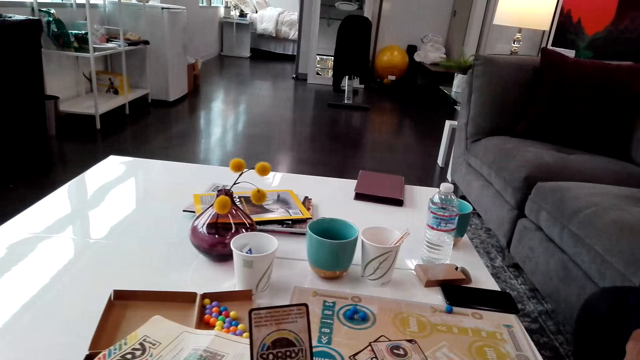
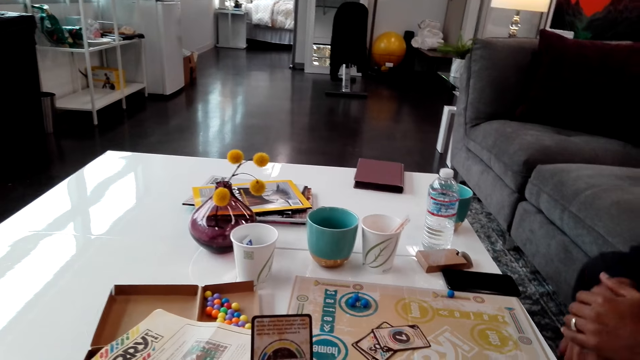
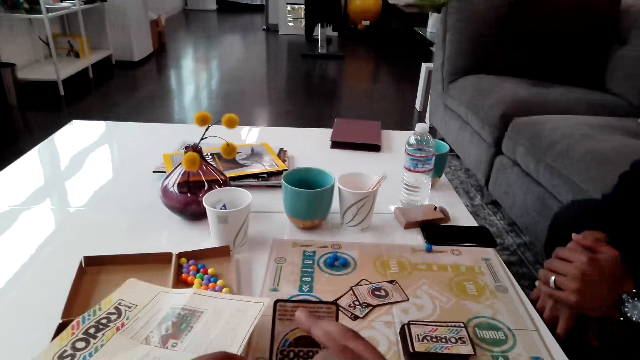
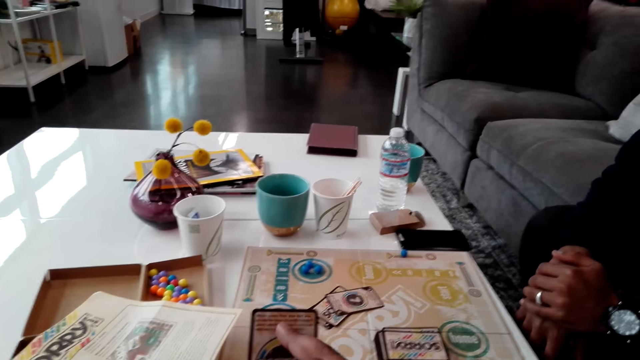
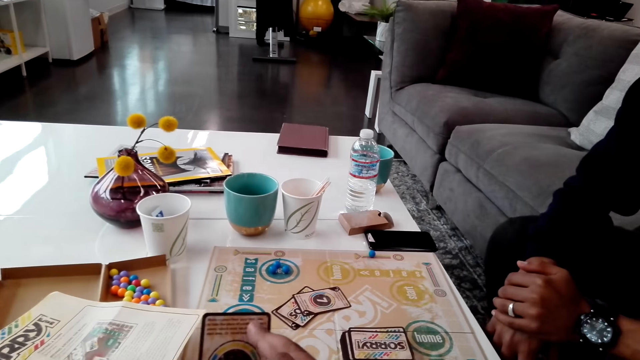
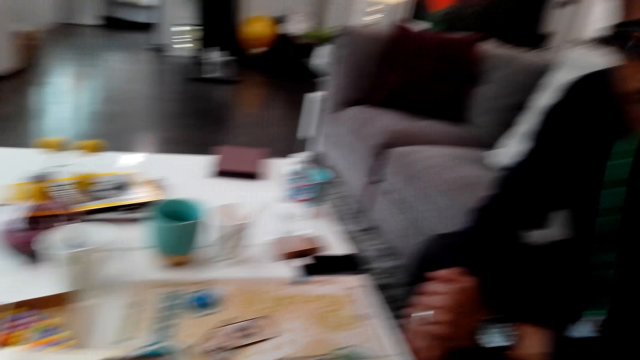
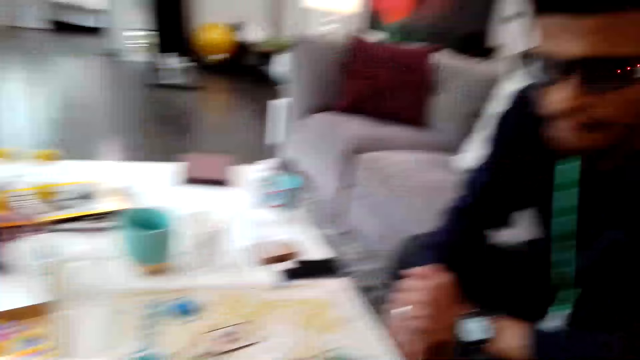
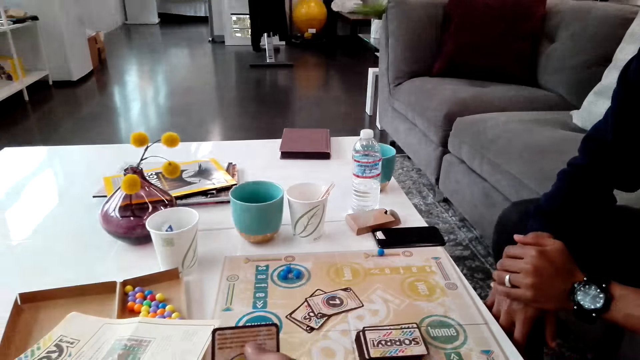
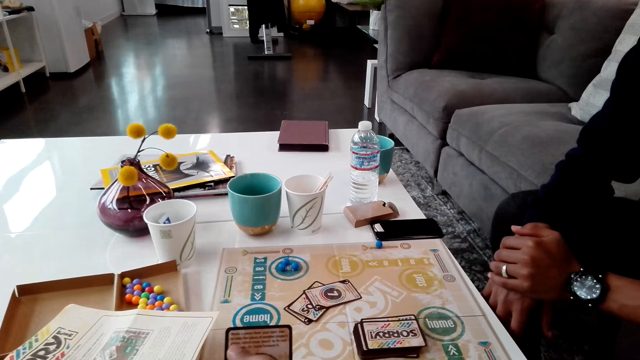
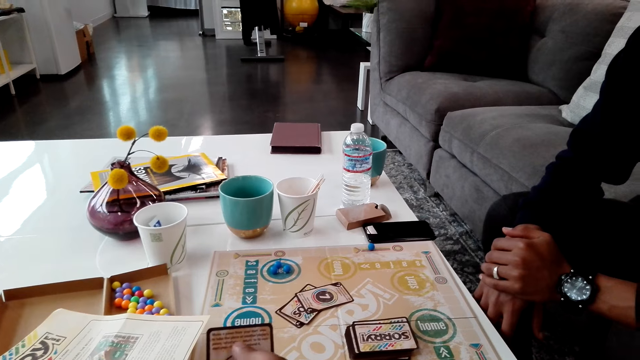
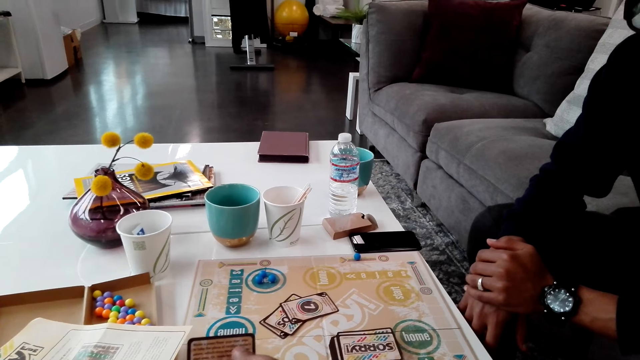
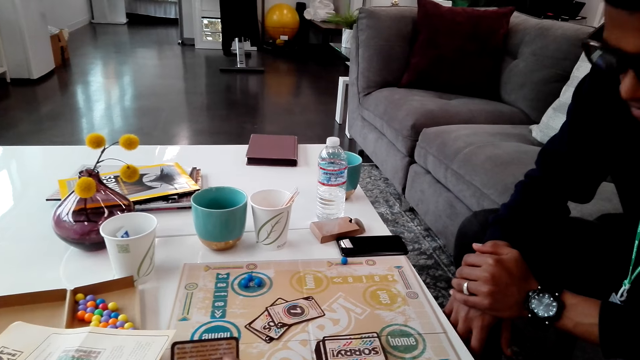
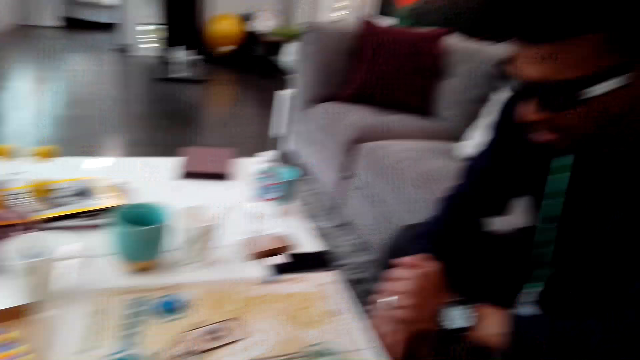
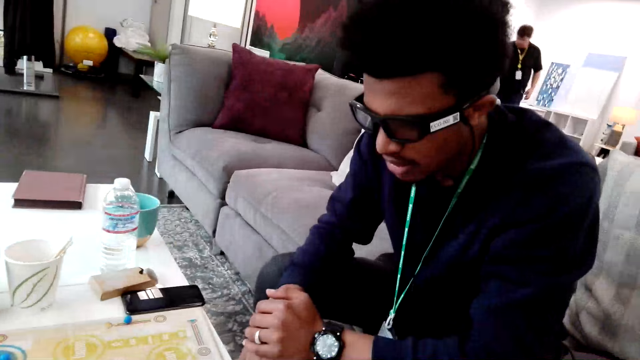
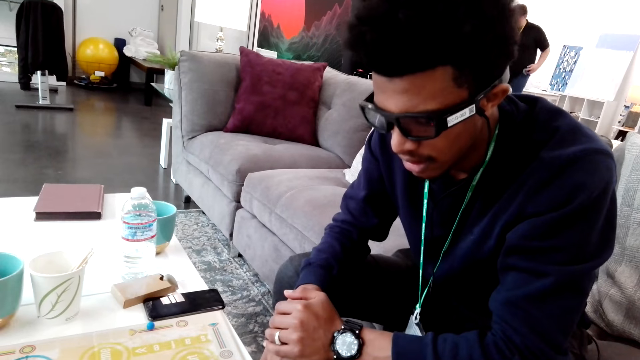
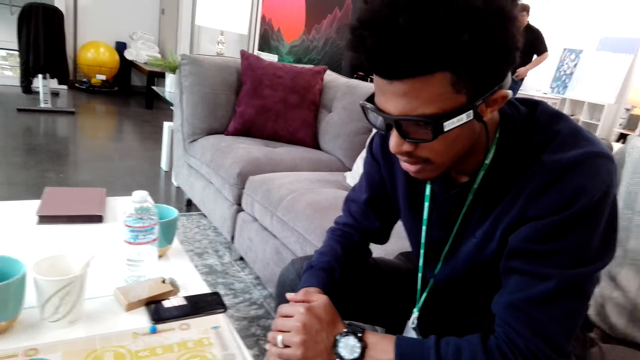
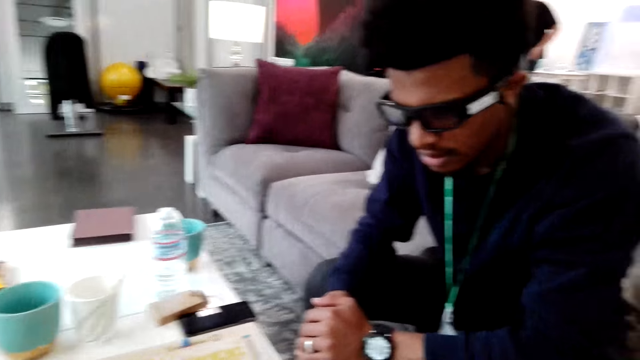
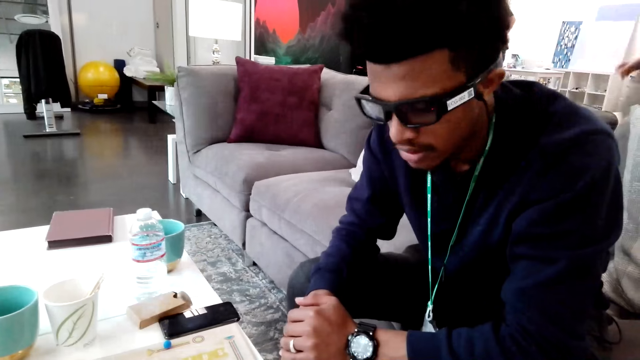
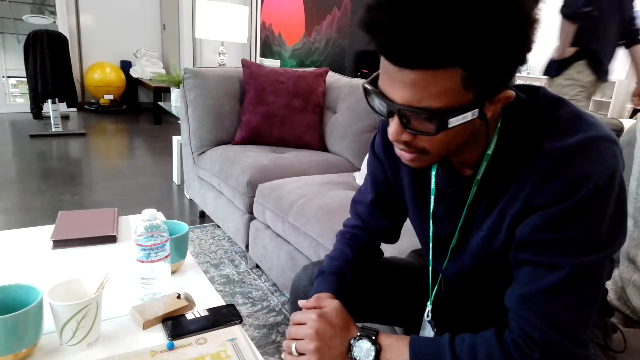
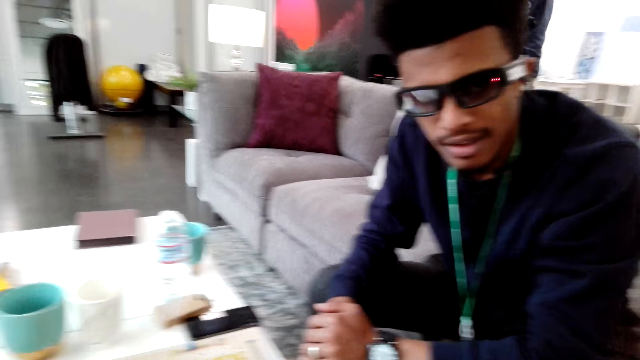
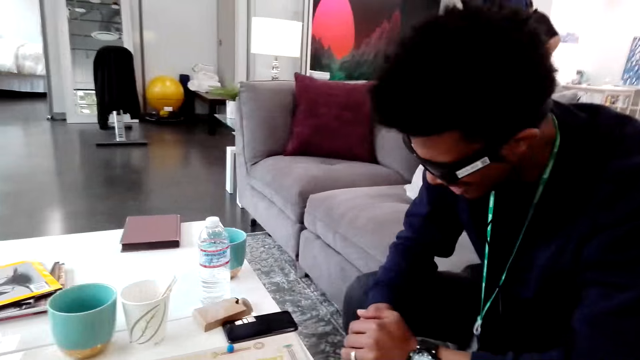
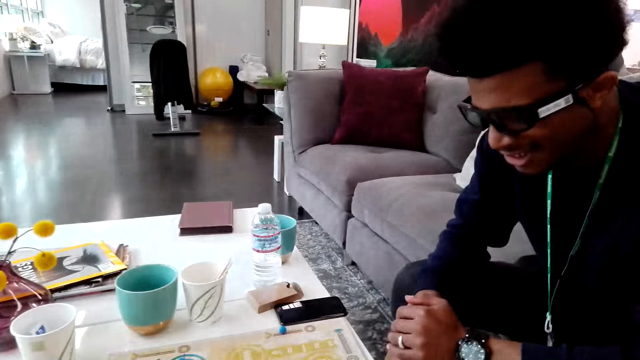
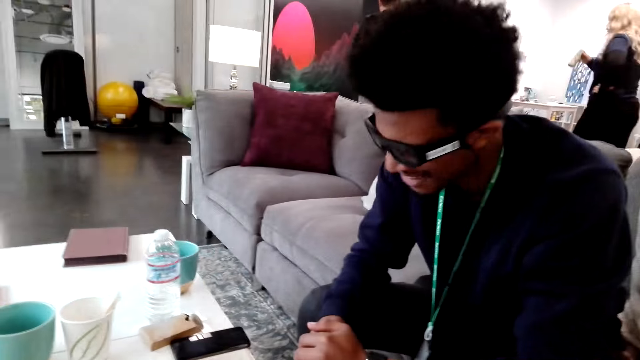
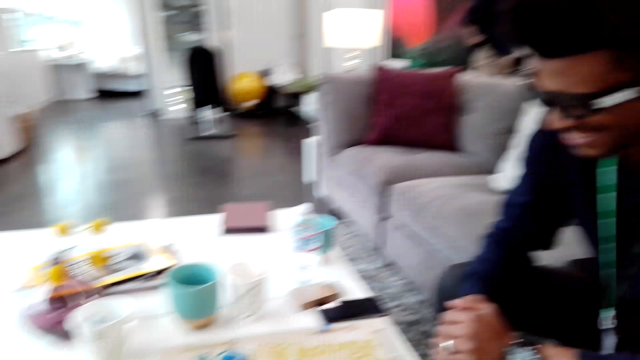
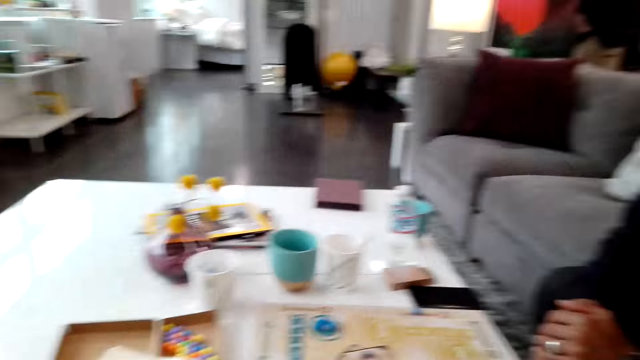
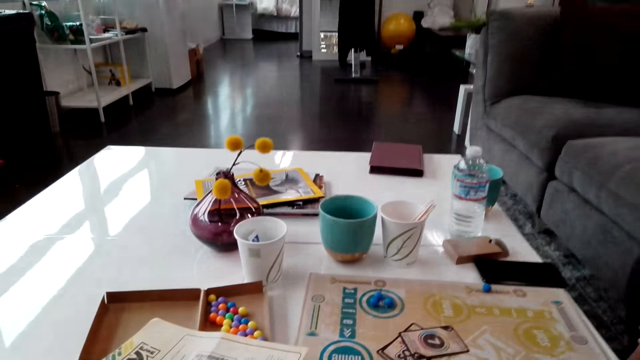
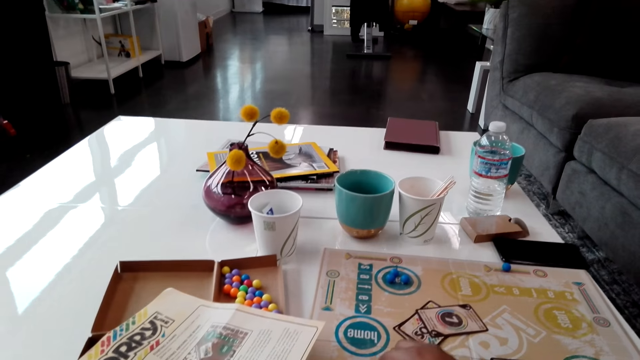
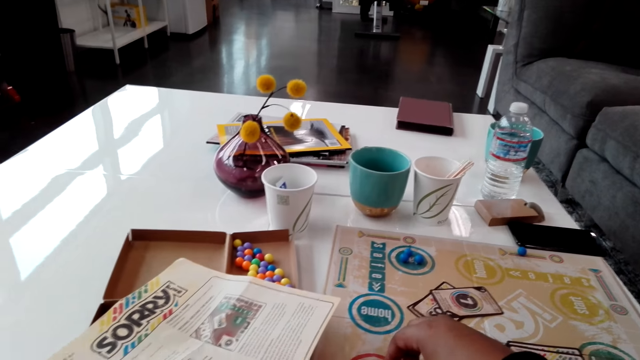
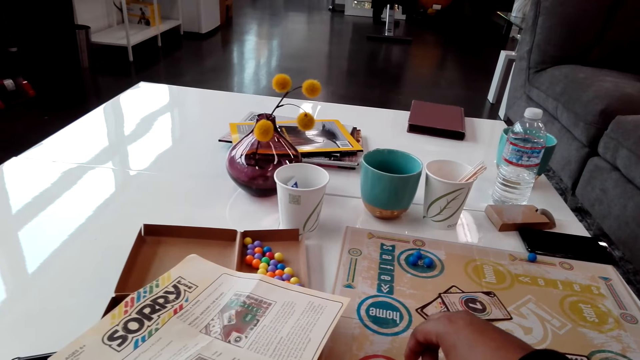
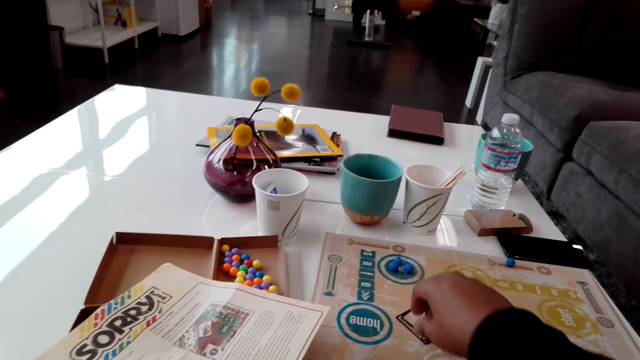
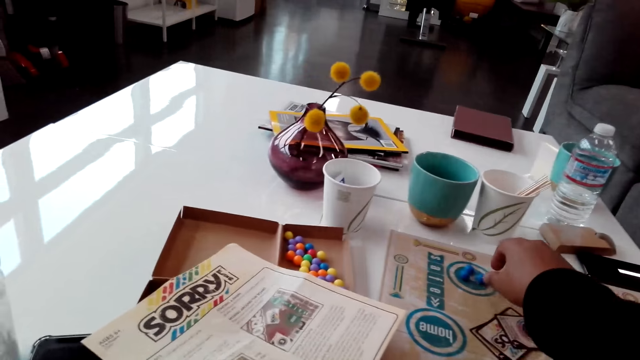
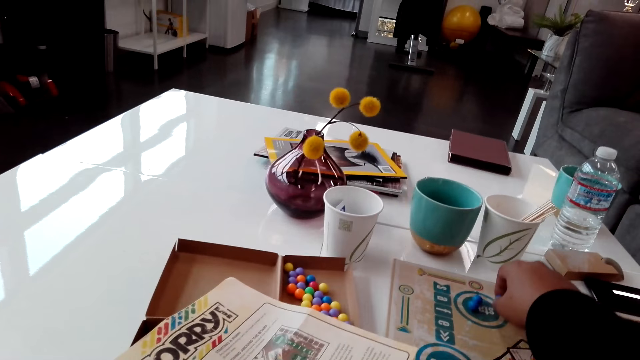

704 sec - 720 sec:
The camera wearer puts a finger on the card. They look at the man. They dialogue with a man. Another man walks. A woman walks. The camera wearer moves a hand on the board.

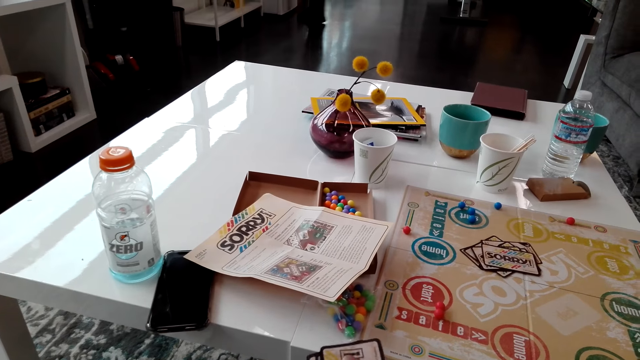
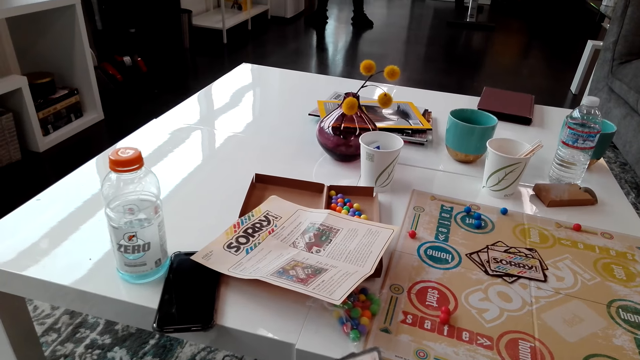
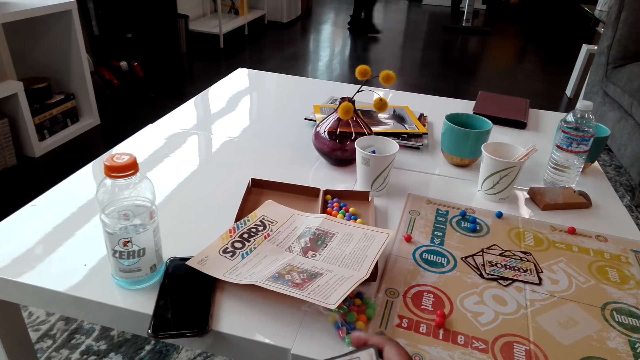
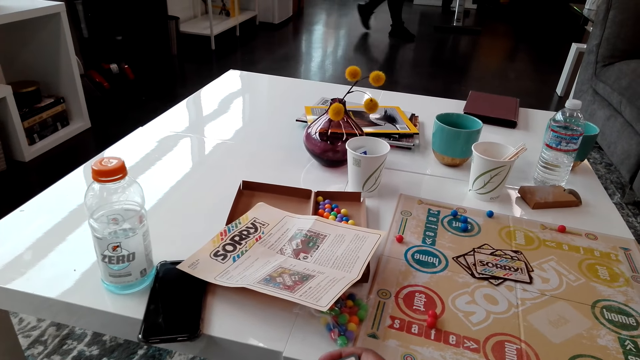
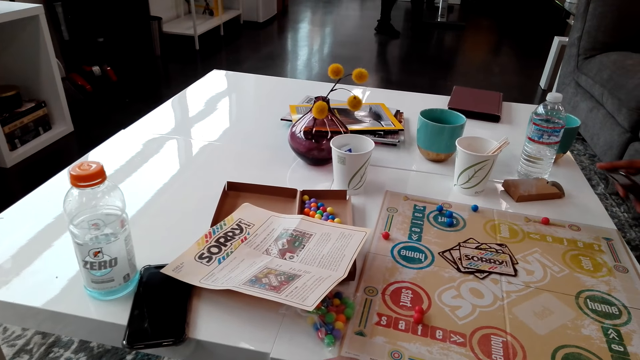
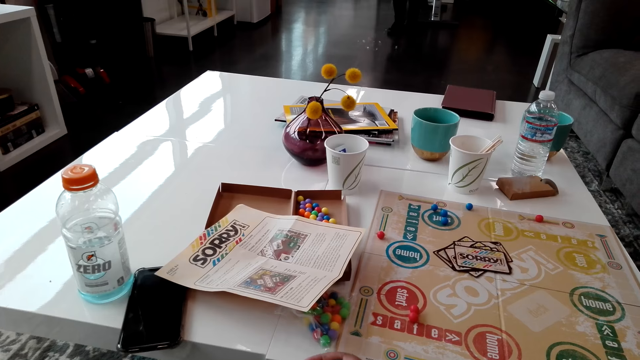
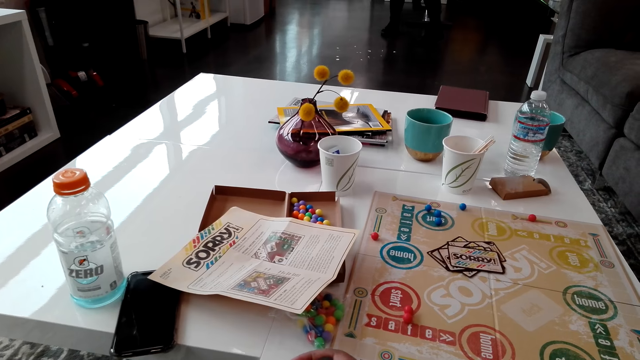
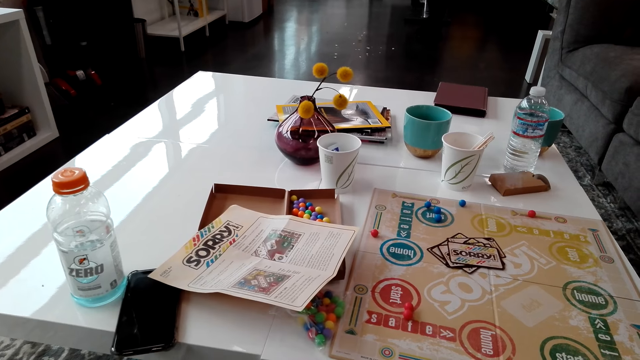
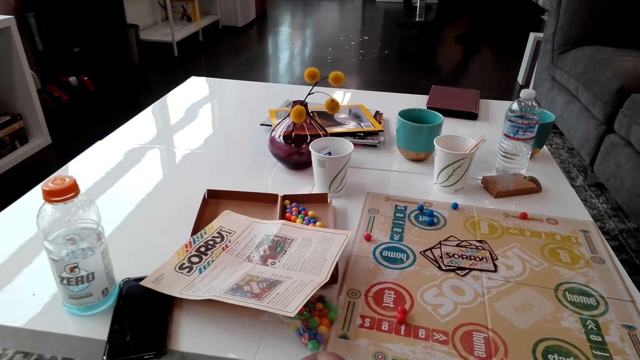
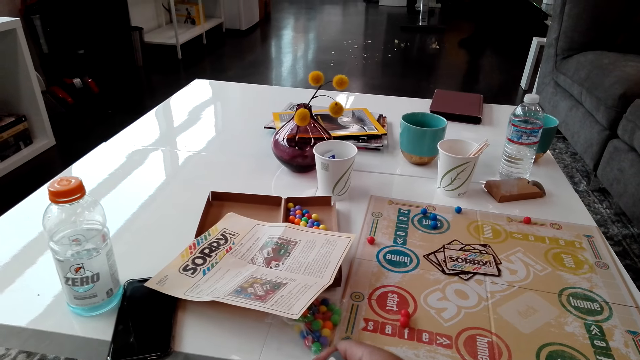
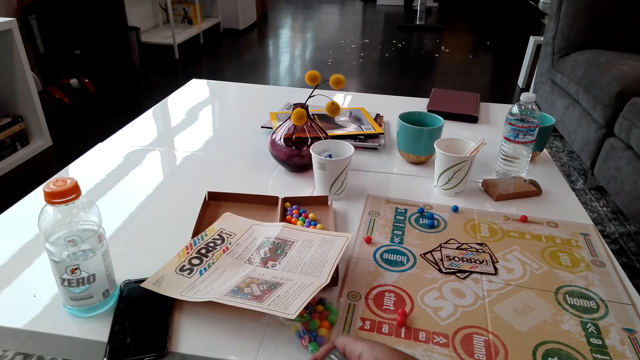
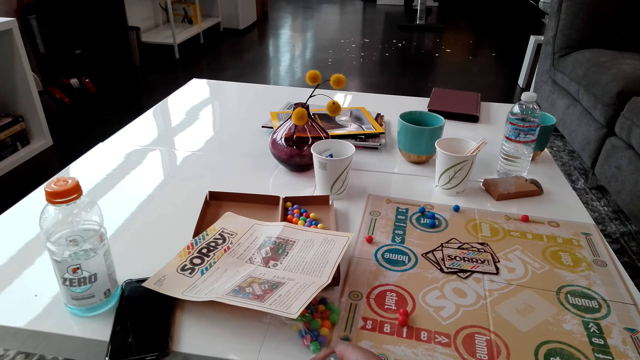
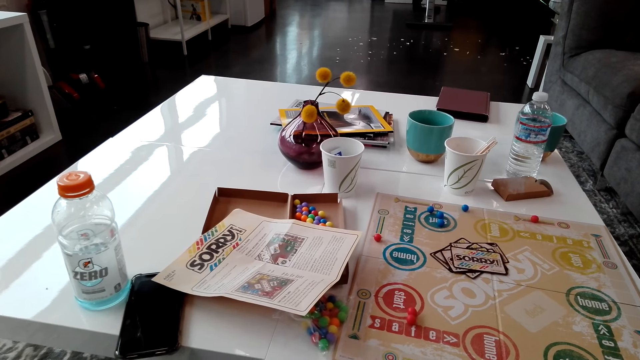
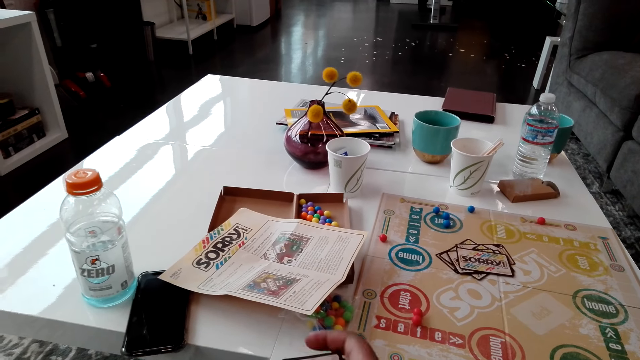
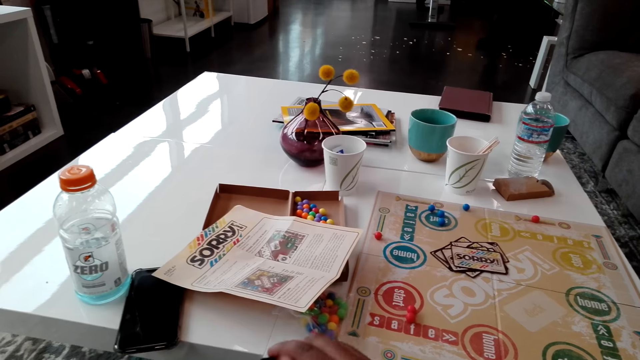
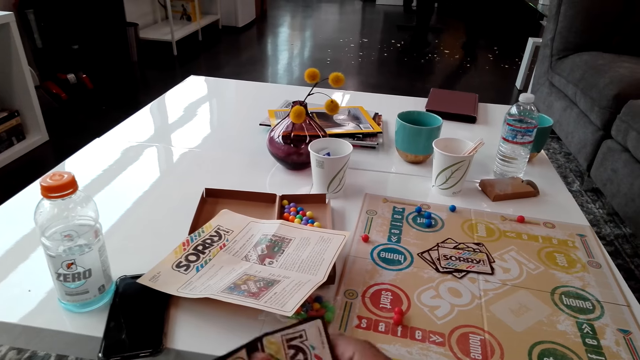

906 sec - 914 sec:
A man walks.
